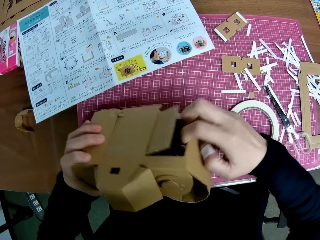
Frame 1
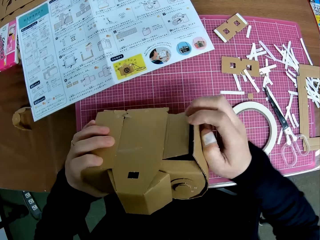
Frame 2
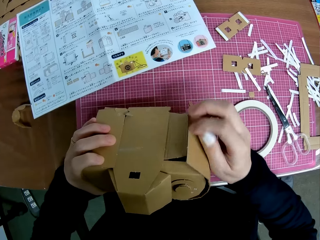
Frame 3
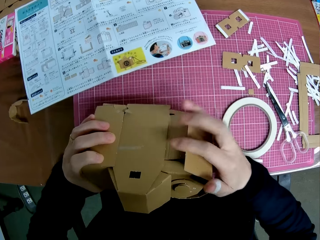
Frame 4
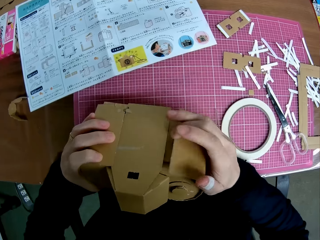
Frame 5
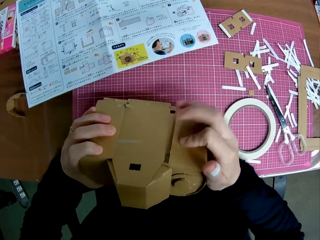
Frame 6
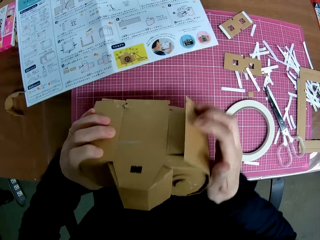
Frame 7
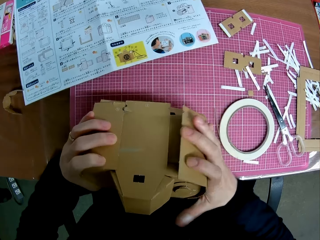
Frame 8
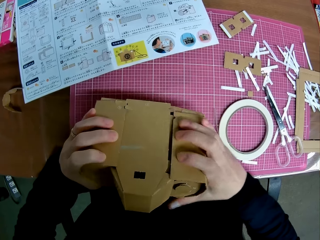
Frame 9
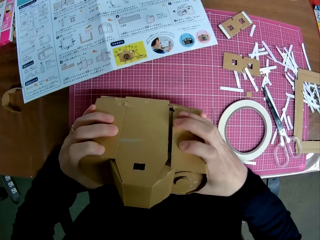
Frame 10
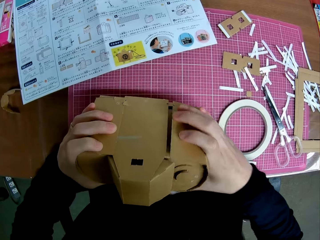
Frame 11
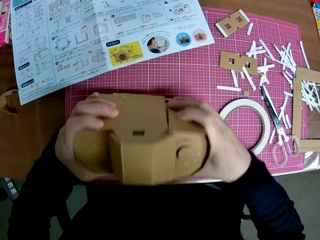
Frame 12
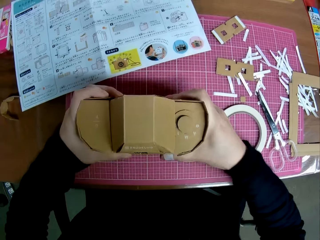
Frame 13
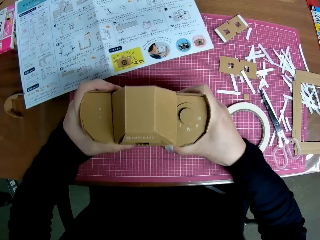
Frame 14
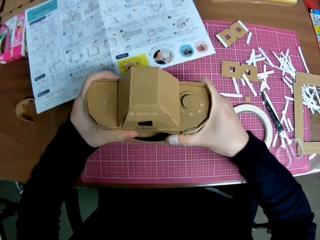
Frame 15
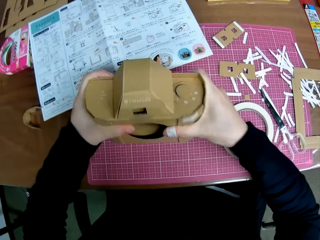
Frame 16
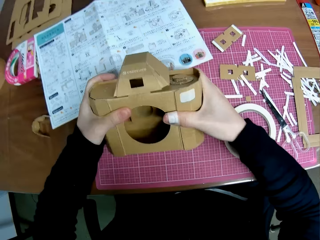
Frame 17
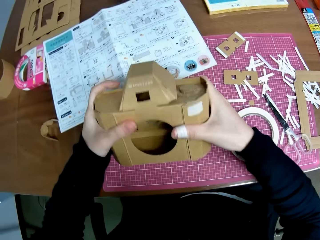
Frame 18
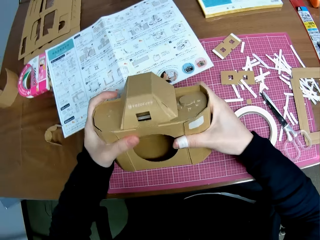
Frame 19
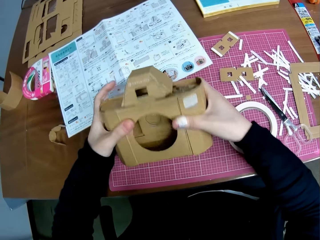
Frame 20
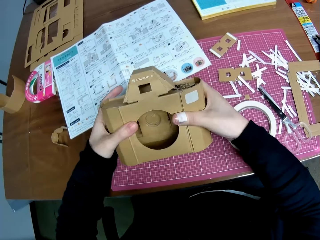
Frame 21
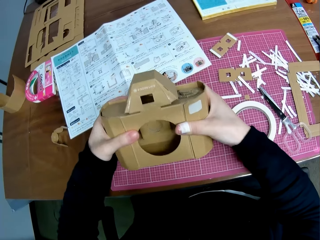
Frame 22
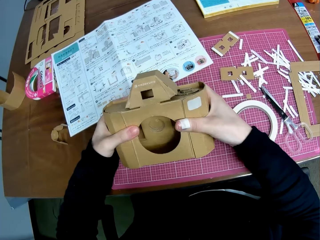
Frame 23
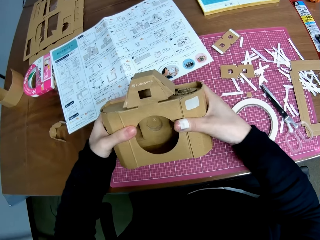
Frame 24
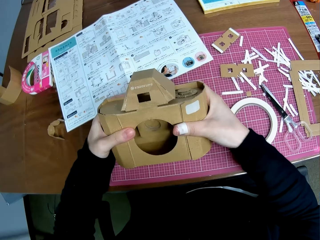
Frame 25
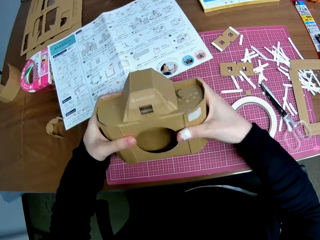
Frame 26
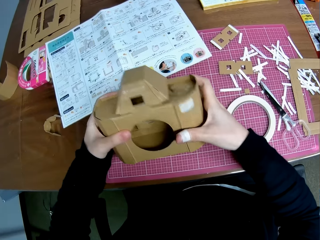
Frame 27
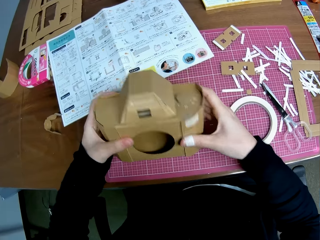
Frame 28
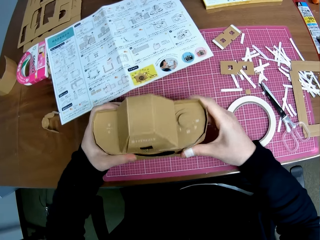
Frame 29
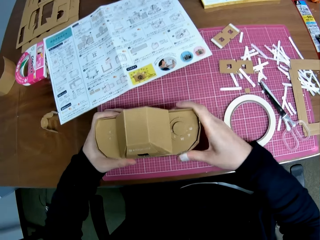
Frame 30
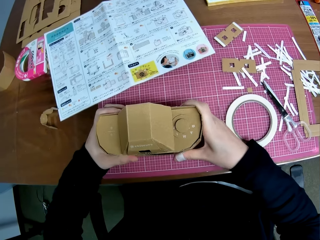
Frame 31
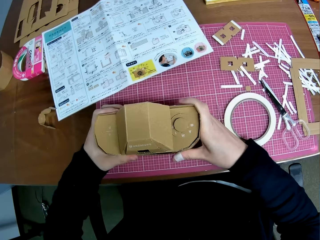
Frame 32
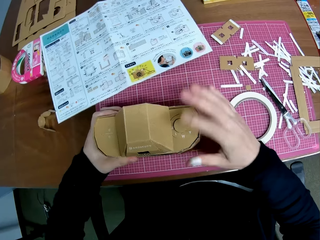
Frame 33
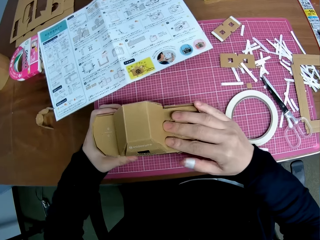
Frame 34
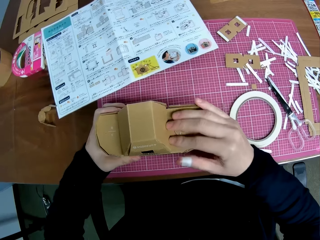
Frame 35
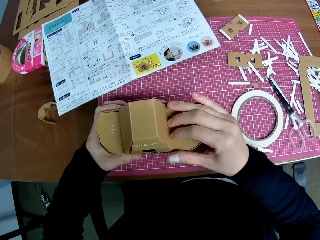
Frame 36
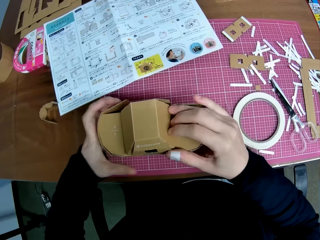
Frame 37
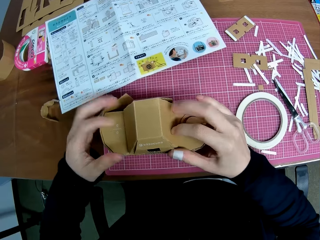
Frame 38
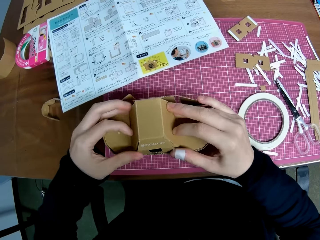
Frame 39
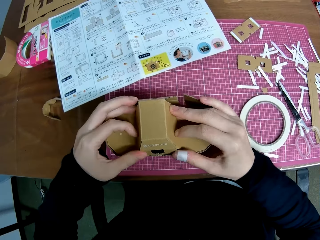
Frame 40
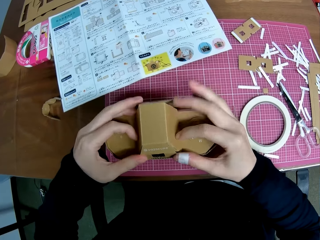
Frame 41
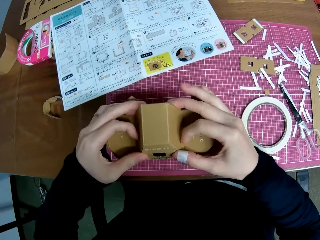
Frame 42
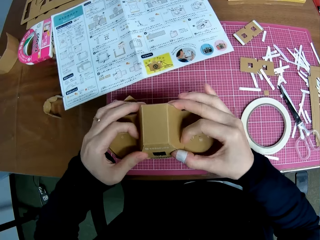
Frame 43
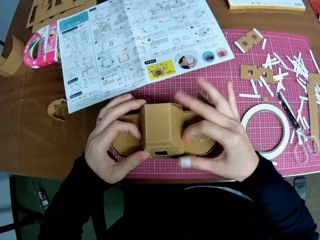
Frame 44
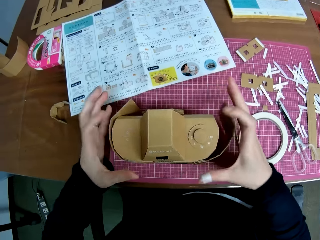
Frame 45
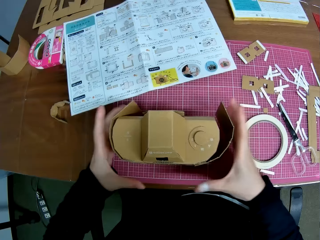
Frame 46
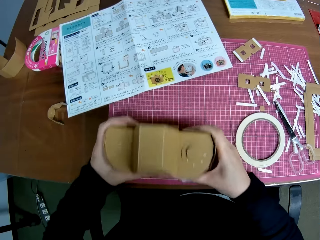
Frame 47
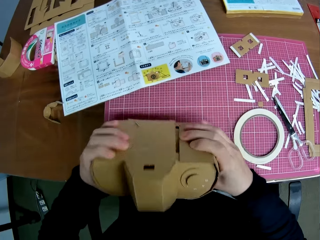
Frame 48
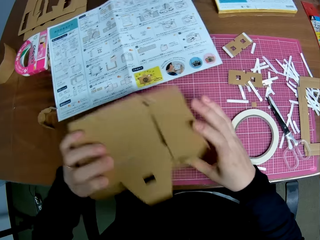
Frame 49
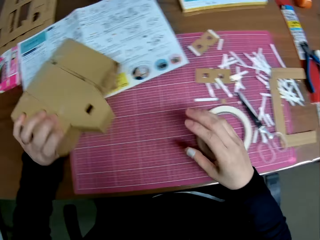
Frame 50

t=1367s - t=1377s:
The camera wearer lifts the cardboard camera model. They fix the cardboard paper on the cardboard camera model. They place the cardboard camera model on the table. They fix the cardboard paper on the cardboard camera model. They lift the cardboard camera model.

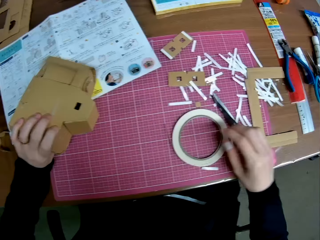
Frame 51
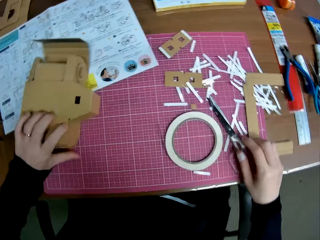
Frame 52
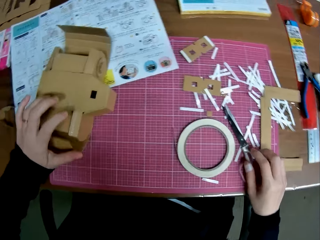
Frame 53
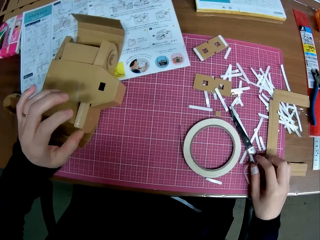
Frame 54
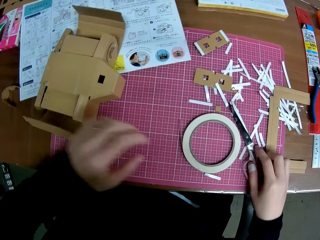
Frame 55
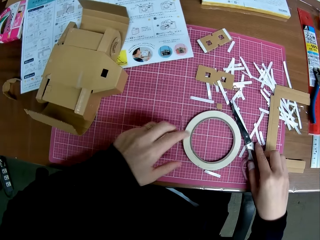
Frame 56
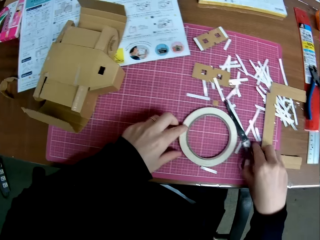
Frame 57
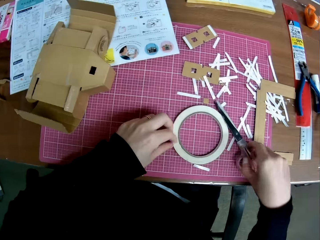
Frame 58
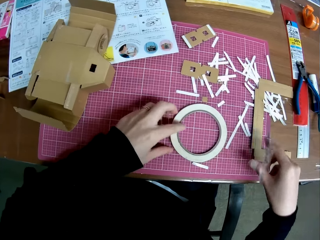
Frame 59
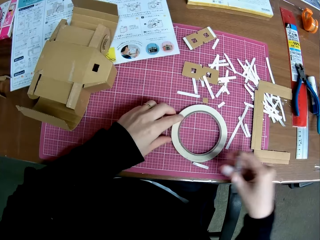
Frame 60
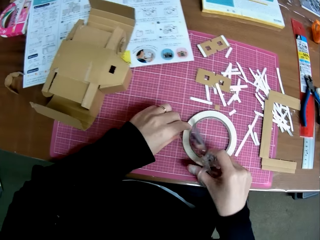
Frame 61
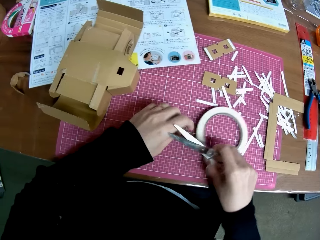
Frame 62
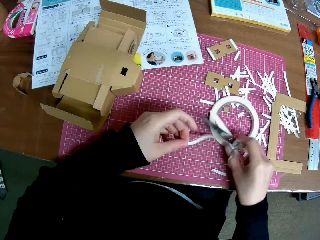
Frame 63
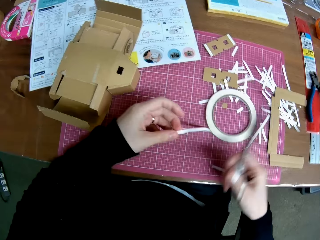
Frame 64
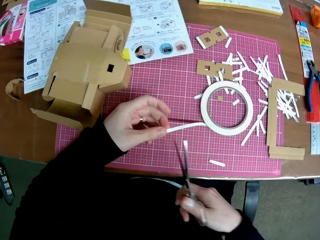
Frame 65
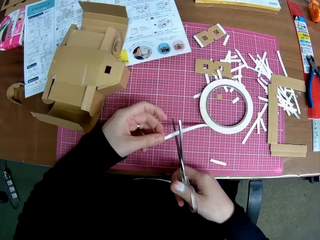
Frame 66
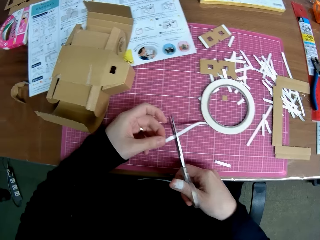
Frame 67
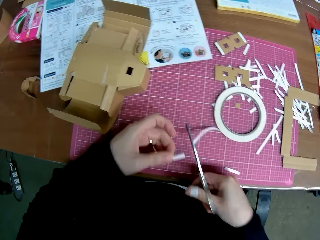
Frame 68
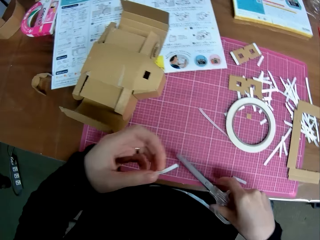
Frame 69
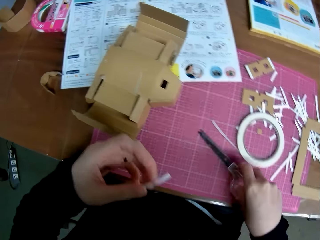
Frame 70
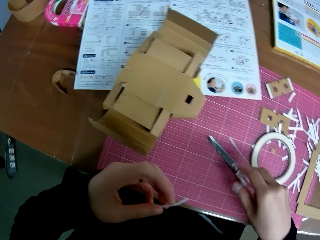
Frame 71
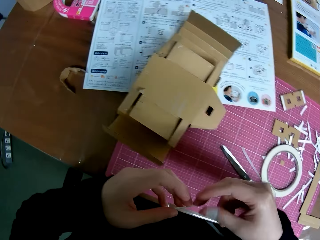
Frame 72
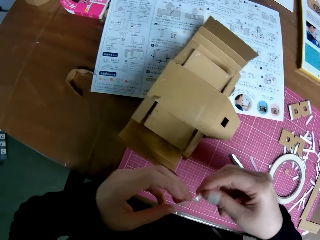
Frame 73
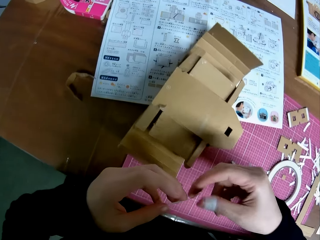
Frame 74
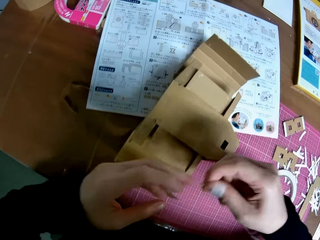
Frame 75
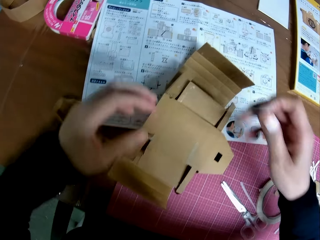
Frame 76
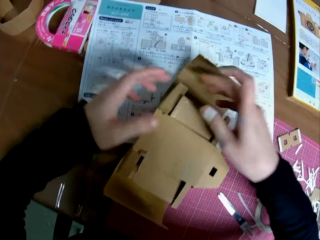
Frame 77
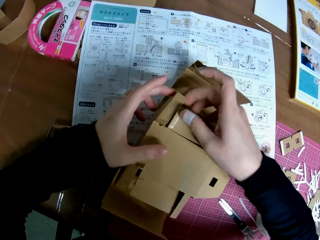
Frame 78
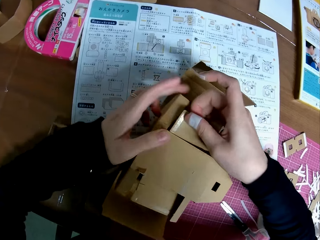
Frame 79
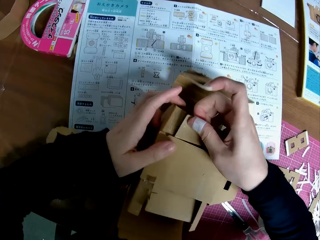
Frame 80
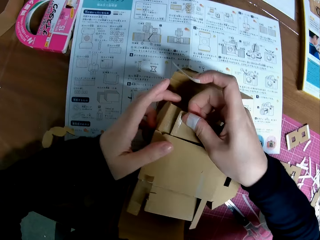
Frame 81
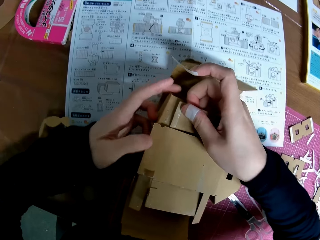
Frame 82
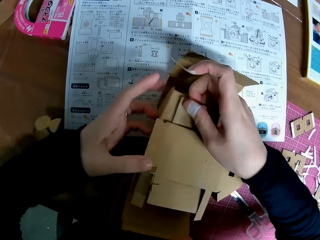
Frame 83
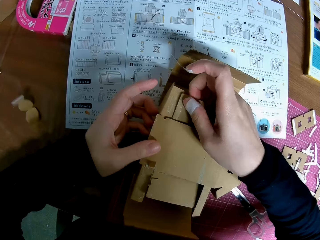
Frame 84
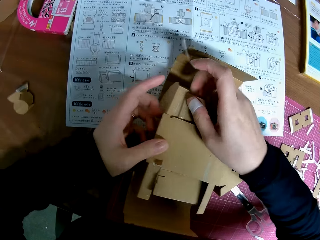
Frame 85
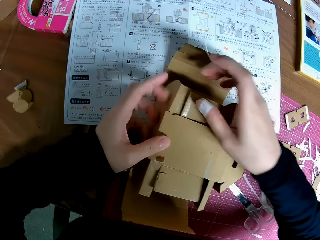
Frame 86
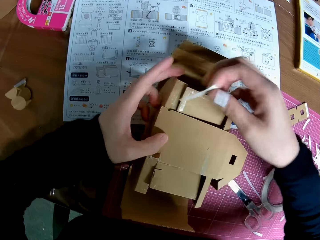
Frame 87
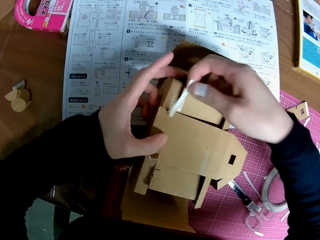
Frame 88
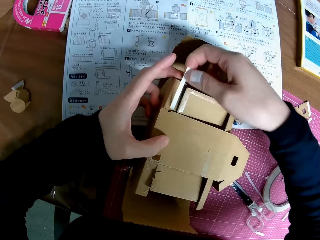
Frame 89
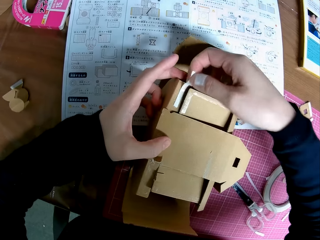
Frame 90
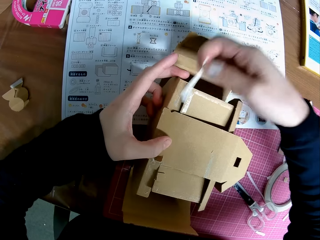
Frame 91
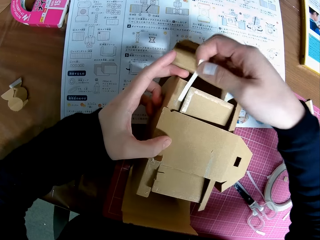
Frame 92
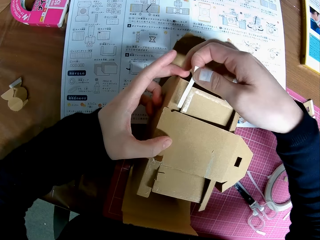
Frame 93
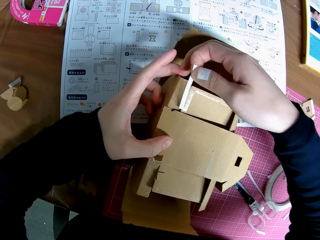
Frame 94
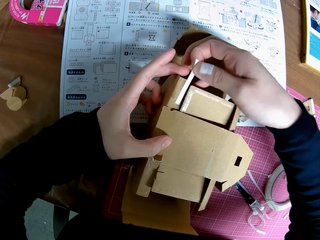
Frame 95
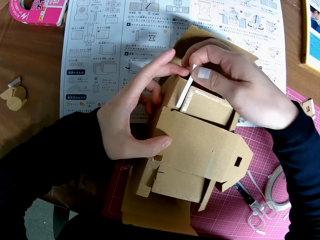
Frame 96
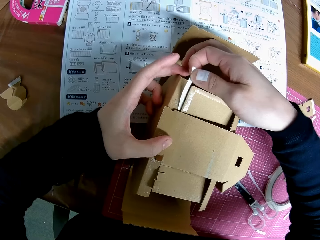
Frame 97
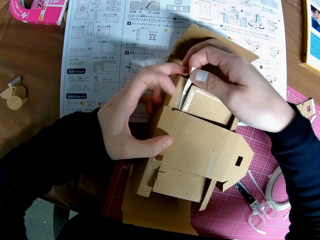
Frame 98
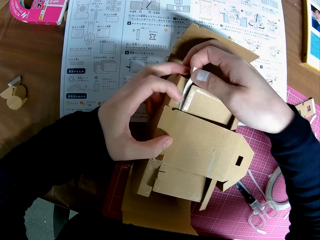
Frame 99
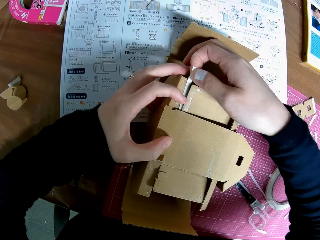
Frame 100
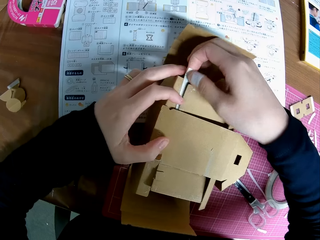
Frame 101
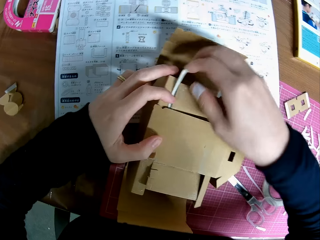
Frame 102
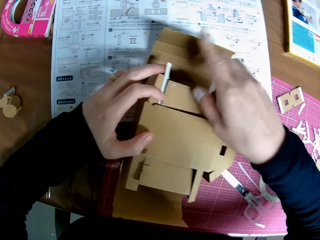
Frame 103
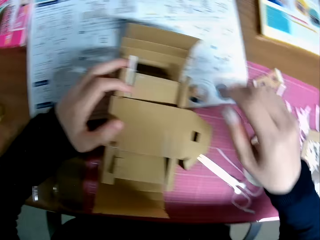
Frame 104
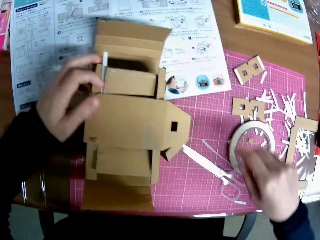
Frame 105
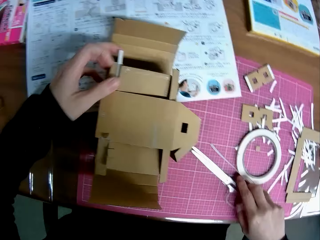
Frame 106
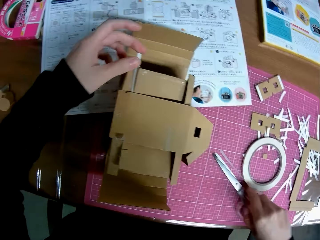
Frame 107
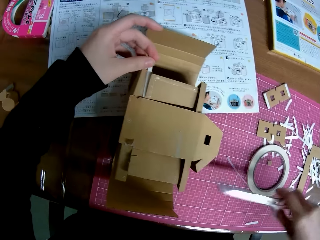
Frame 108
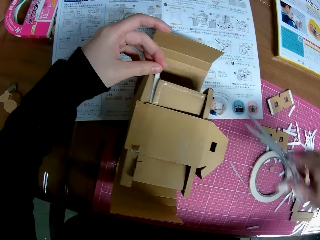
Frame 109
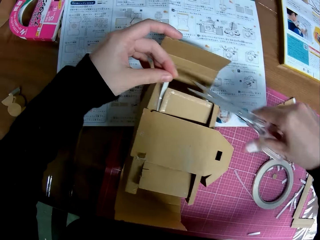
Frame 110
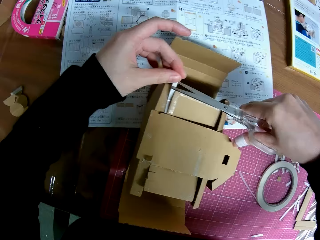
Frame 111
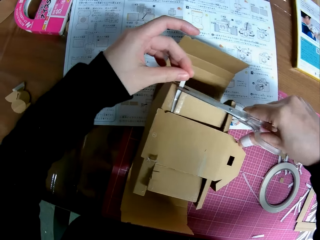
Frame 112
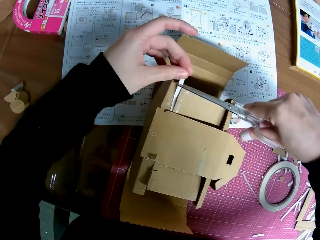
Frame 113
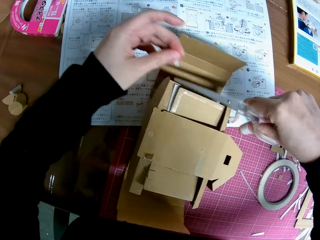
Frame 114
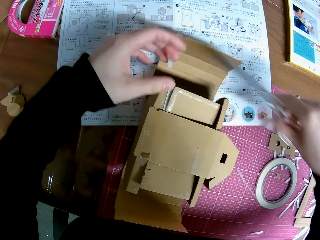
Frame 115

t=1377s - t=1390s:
The camera wearer places the cardboard camera model on the table. They pick up a pair of scissors. They roll out tape, move the sellotape and hold the sellotape. They cut the tape with the scissors. They drop the scissors on the table. They hold the sellotape and hold the cardboard camera model. They place the sellotape on the cardboard. They pick up the pair of scissors. They hold the sellotape. They cut the extra sellotape using the scissors.
